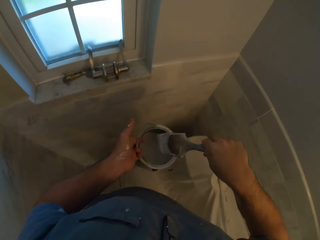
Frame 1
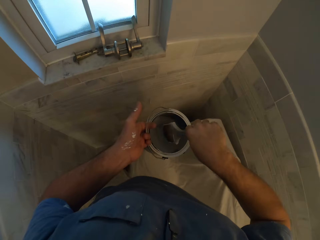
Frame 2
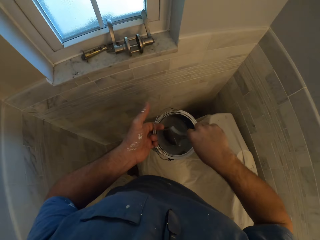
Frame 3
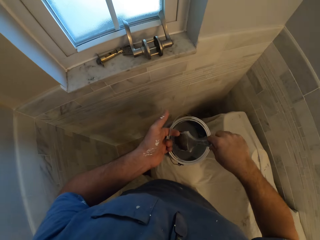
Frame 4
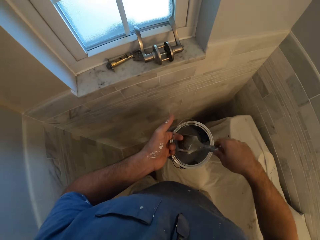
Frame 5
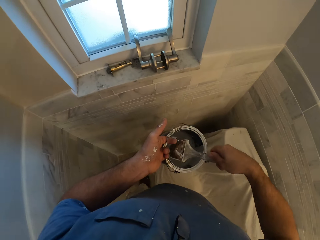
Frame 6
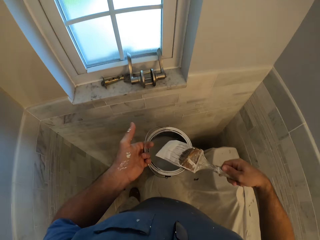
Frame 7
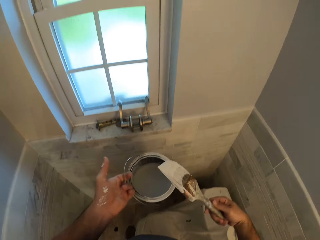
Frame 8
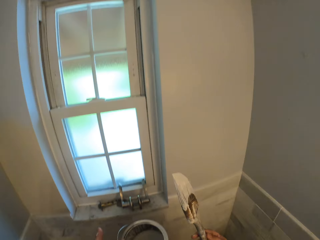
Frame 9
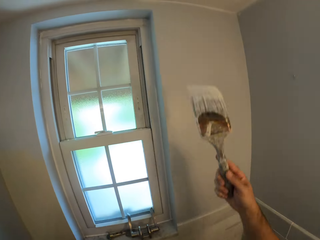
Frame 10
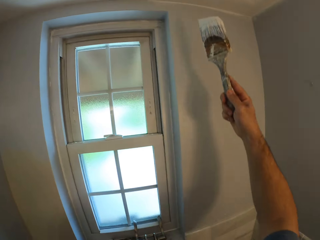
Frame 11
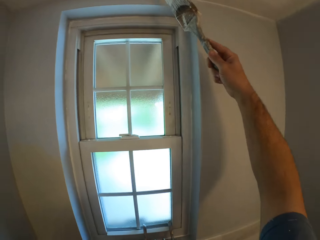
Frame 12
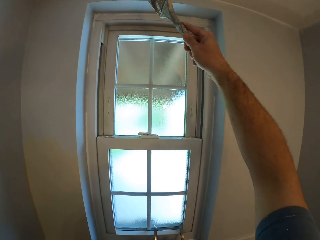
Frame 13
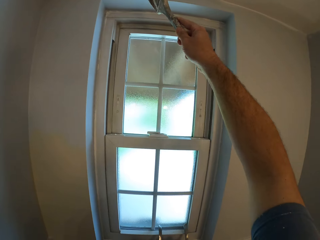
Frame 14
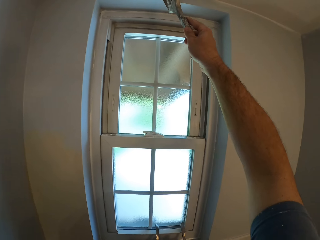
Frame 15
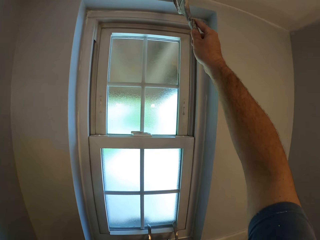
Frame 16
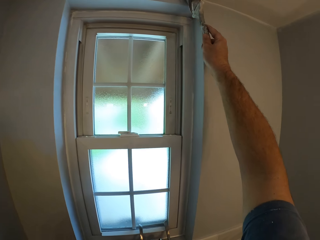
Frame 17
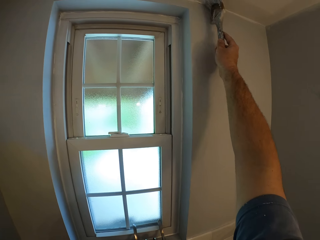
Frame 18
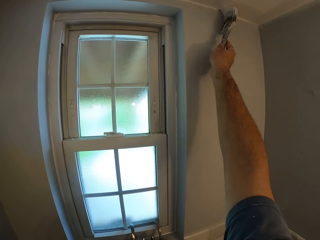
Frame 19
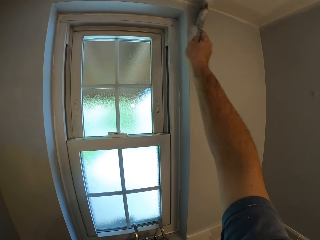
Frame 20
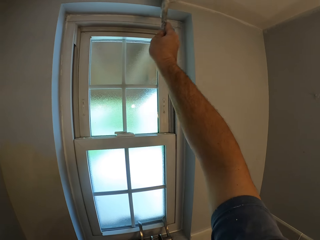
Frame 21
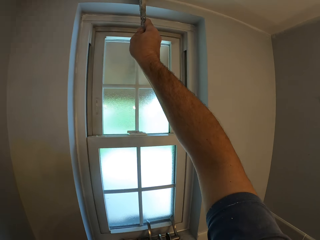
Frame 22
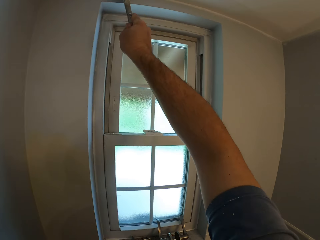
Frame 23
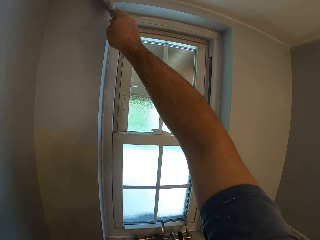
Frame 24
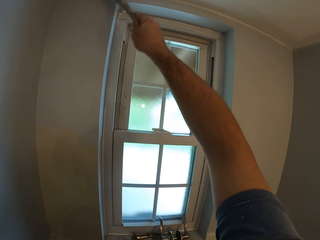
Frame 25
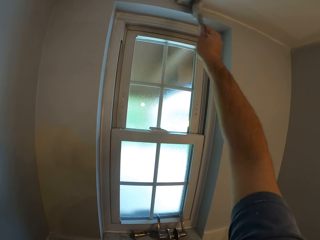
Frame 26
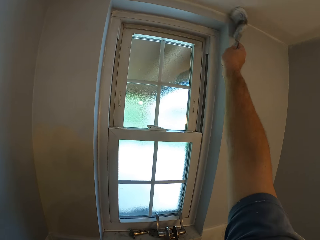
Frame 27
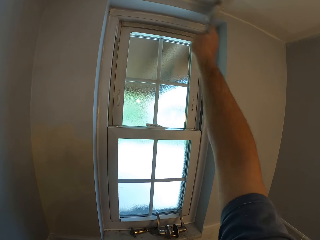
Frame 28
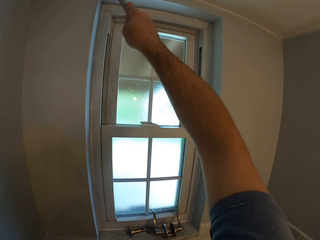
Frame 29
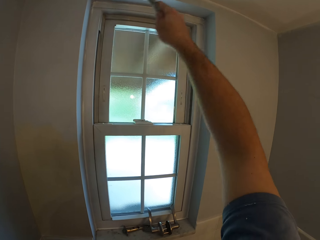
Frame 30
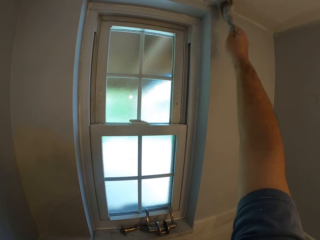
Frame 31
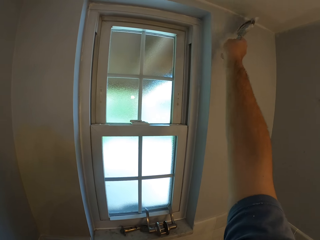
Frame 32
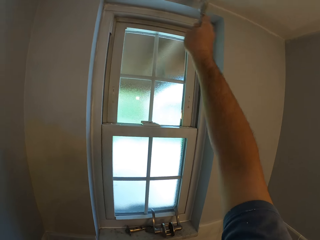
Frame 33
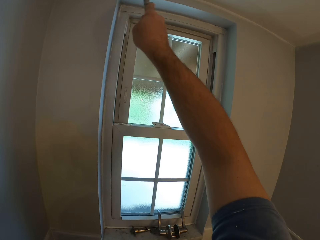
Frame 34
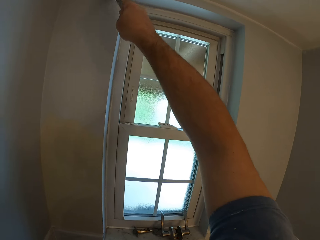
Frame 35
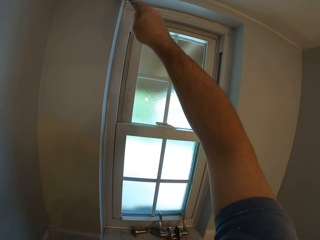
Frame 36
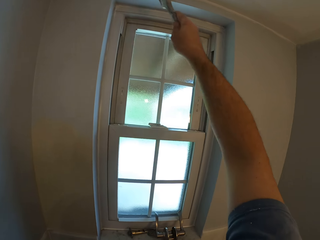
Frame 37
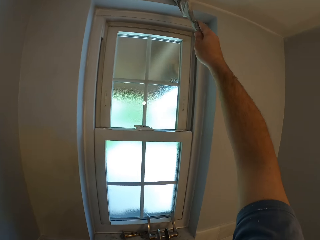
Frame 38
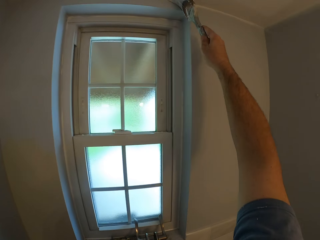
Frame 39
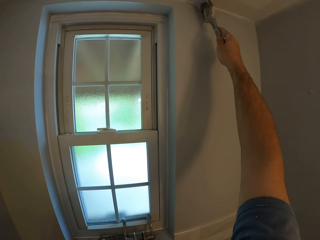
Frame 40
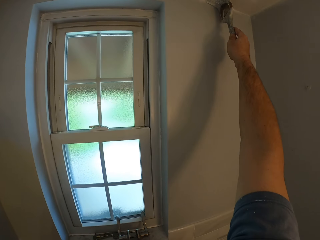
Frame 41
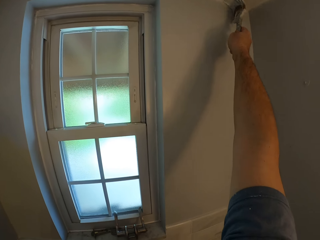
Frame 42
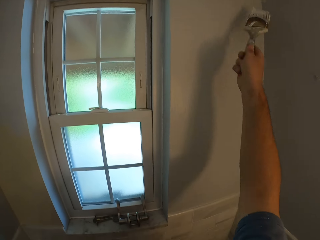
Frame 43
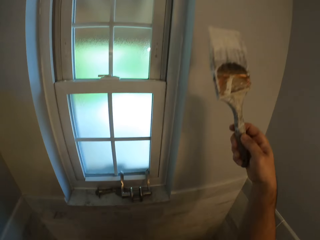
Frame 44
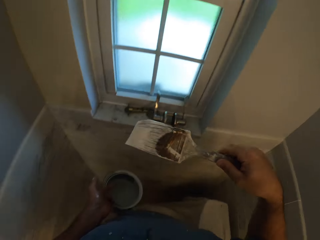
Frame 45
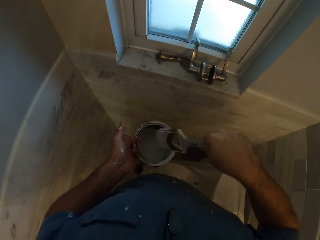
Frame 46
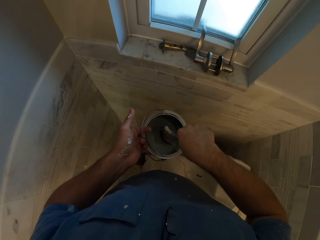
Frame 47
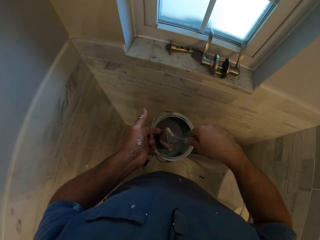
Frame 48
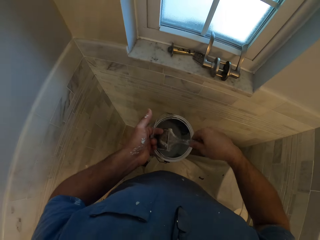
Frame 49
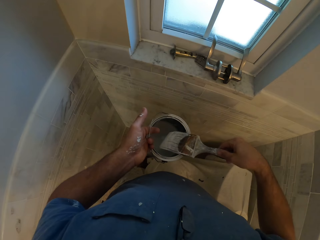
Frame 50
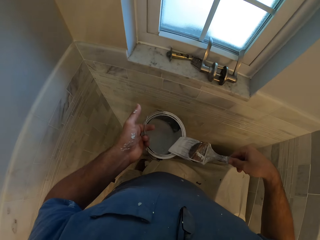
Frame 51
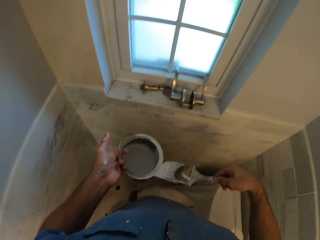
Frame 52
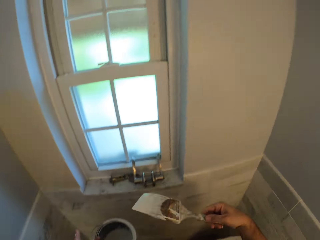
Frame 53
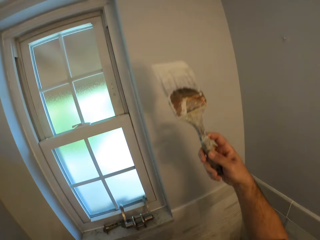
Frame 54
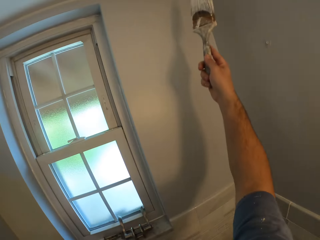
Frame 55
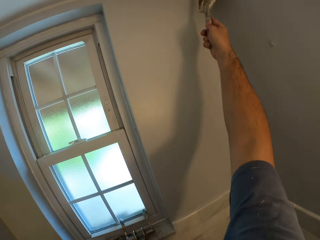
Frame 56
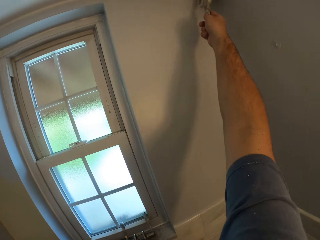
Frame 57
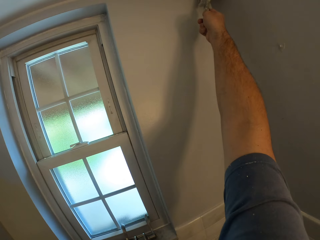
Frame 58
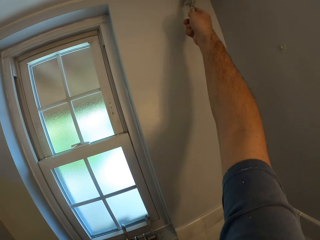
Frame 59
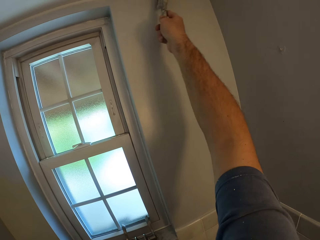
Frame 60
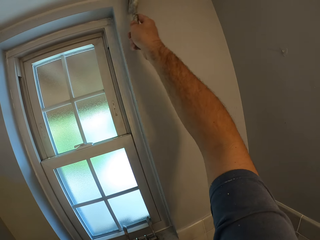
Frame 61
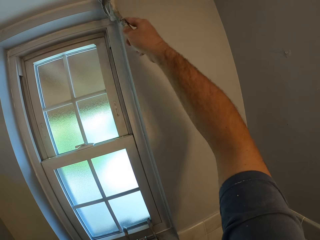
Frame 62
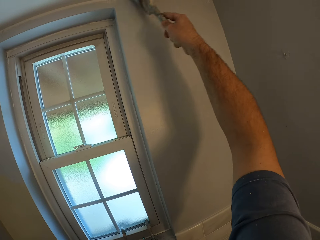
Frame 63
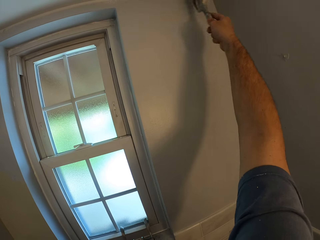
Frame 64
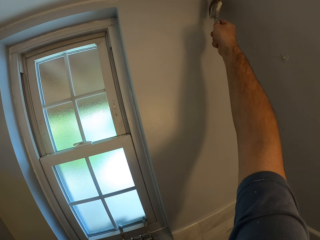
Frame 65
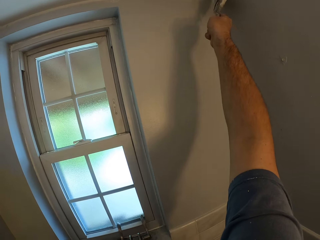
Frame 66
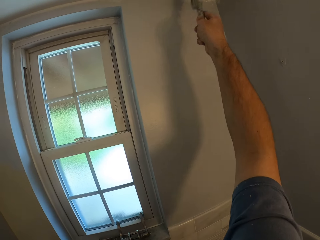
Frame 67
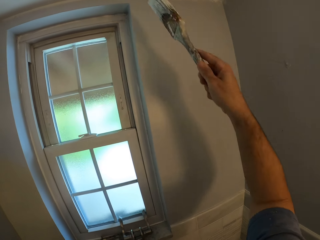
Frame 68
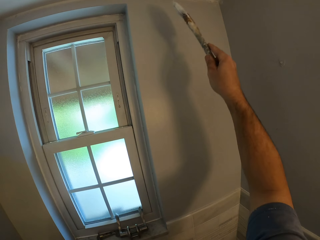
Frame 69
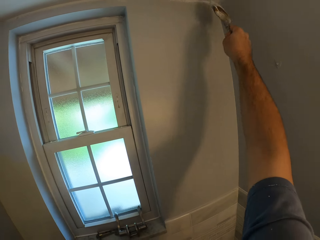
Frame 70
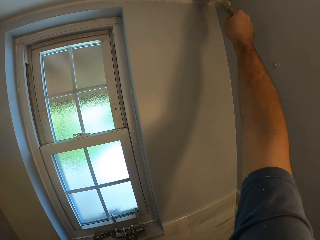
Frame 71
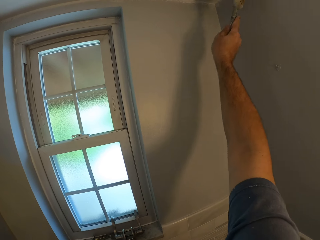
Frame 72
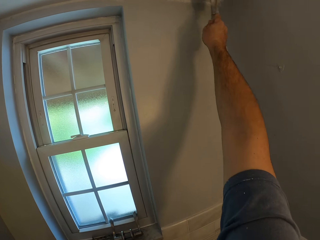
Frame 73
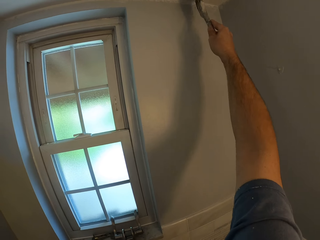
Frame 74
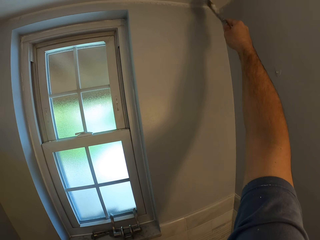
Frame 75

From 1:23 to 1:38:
The camera wearer dips the paint brush into the paint tin. They paint the ceiling or wall with the paint brush. They dip the paint brush into the paint tin. They paint the ceiling or wall with the paint brush.

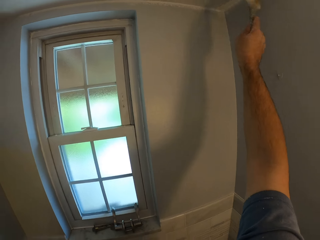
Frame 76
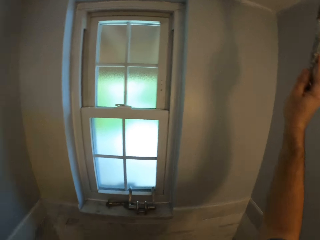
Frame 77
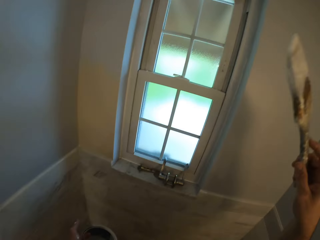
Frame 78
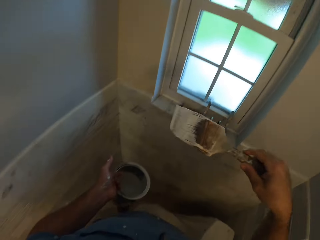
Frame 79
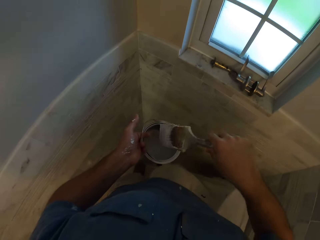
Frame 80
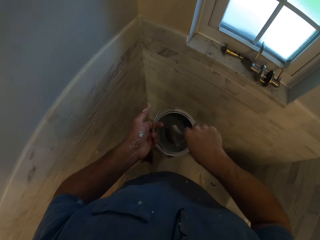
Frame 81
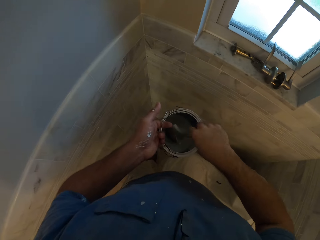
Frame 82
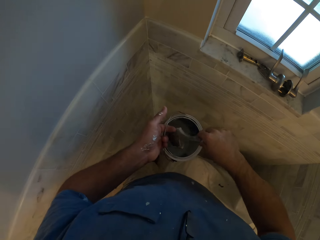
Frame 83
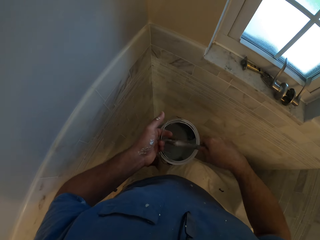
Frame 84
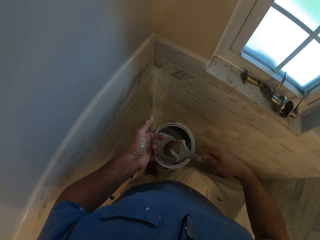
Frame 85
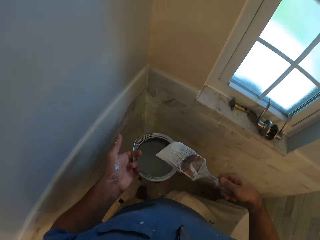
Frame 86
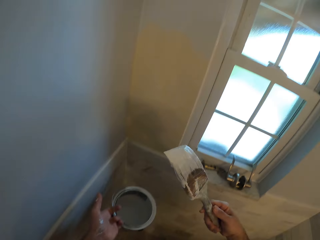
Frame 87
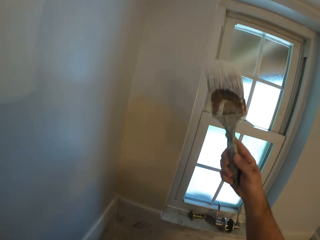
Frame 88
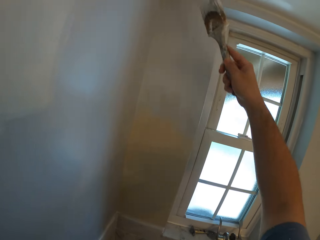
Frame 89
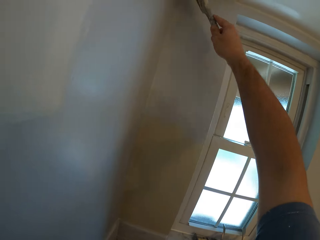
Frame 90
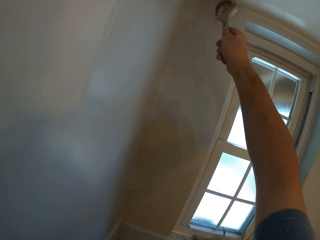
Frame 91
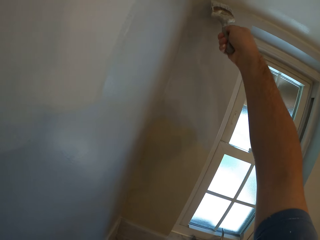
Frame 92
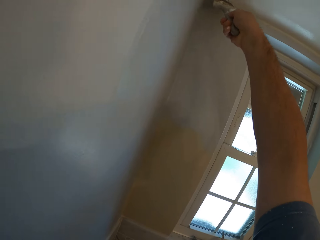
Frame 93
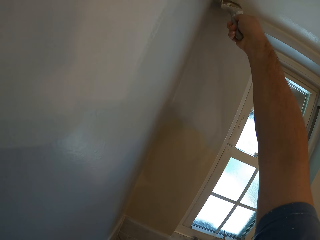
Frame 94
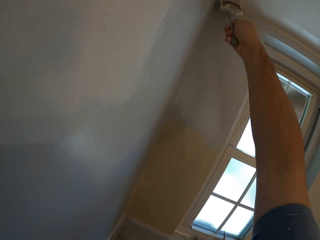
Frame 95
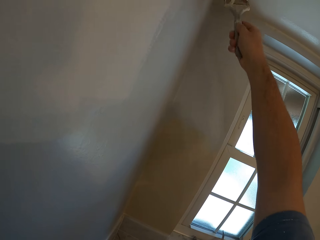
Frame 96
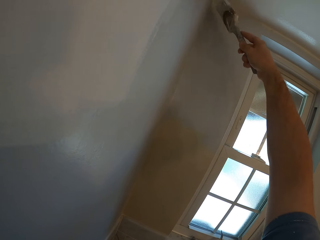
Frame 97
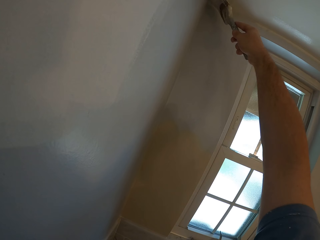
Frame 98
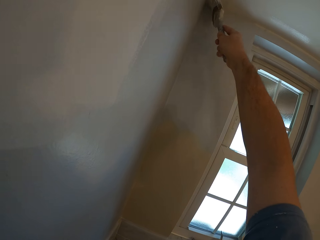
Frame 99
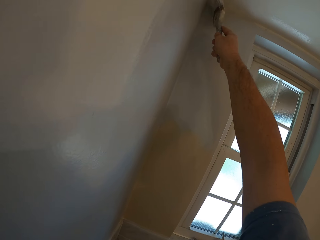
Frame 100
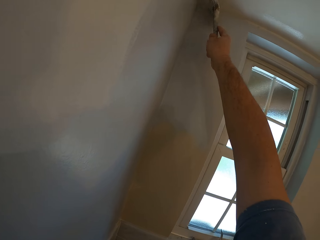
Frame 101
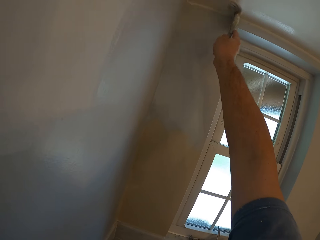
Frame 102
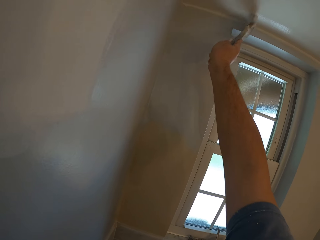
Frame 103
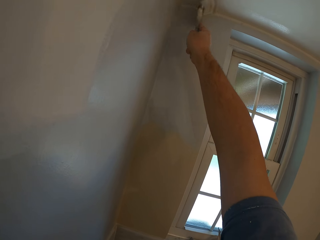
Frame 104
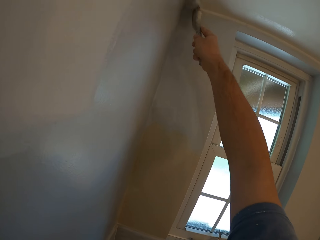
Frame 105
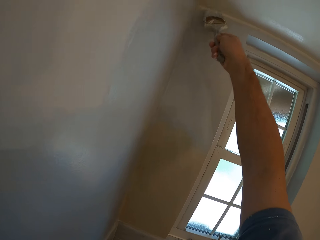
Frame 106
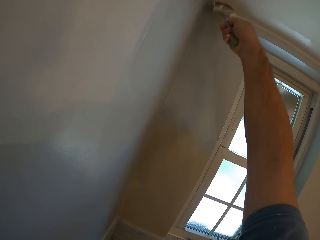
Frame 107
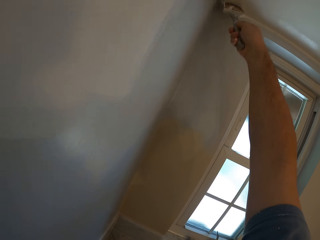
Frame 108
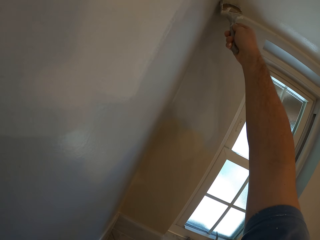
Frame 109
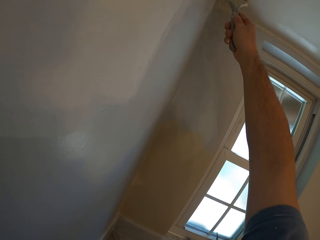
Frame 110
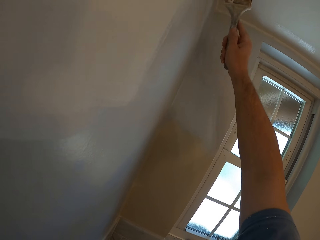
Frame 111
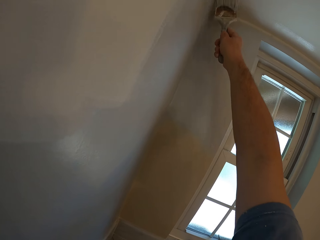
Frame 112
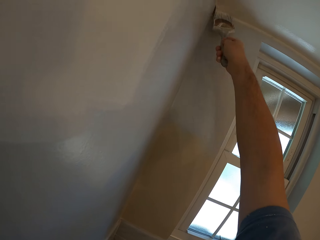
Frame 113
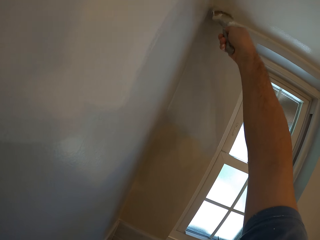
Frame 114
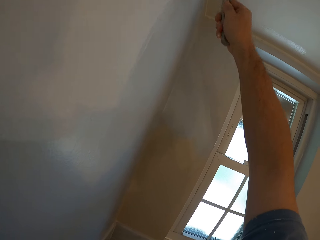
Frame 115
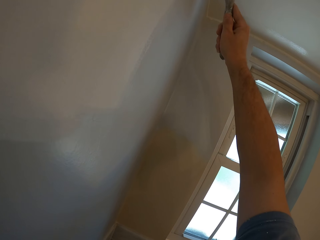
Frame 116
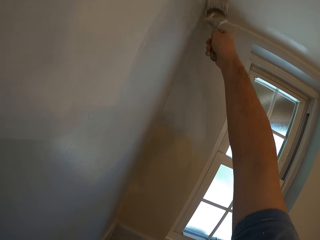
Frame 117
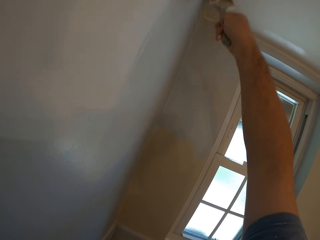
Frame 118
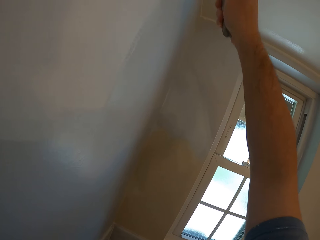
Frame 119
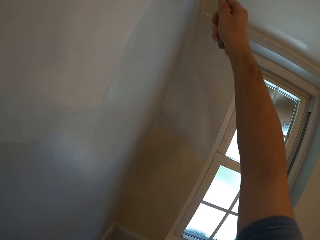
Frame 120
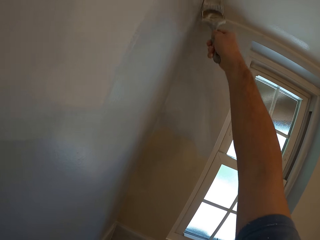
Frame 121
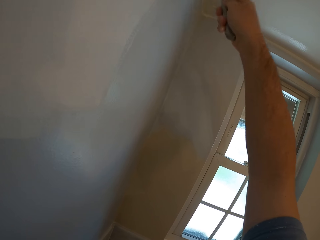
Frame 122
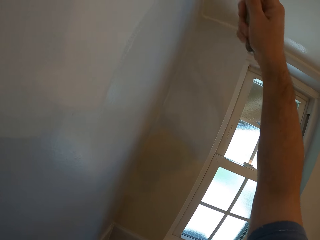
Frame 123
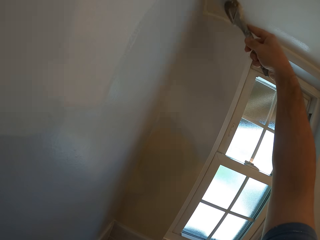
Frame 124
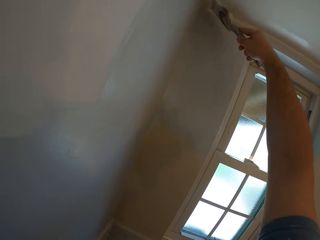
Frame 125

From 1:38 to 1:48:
The camera wearer paints the ceiling with the paint brush. They dip the paint brush into the paint tin. They paint the wall.
